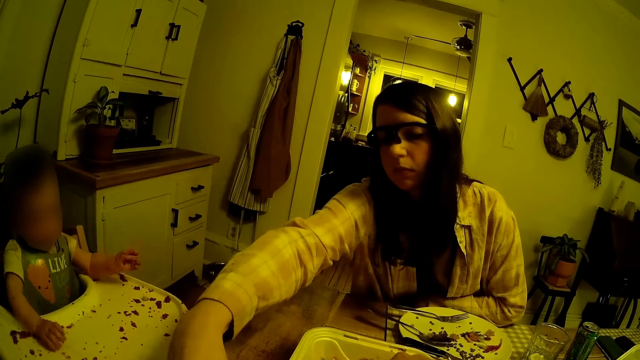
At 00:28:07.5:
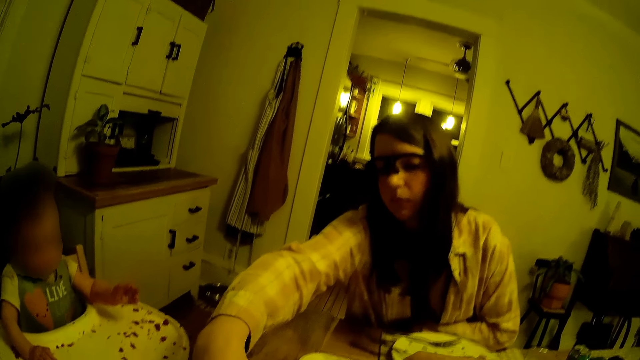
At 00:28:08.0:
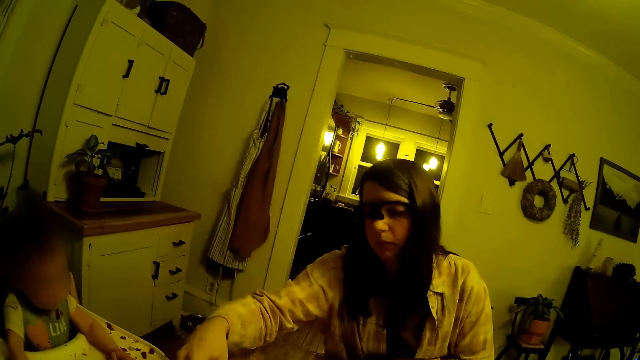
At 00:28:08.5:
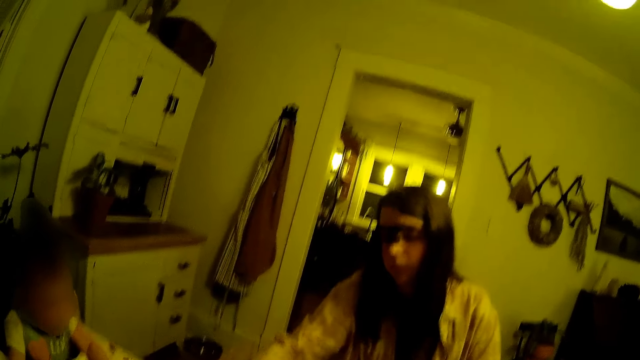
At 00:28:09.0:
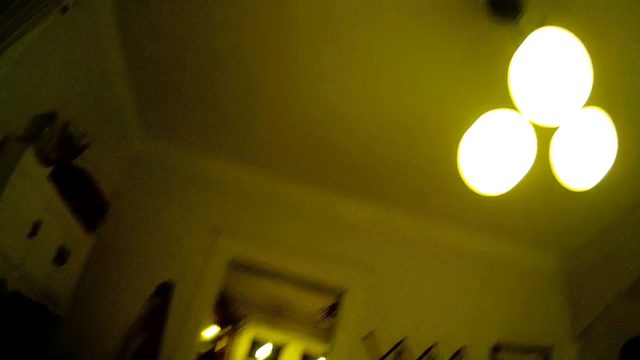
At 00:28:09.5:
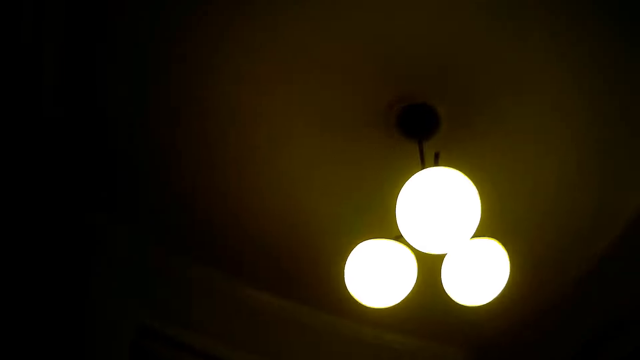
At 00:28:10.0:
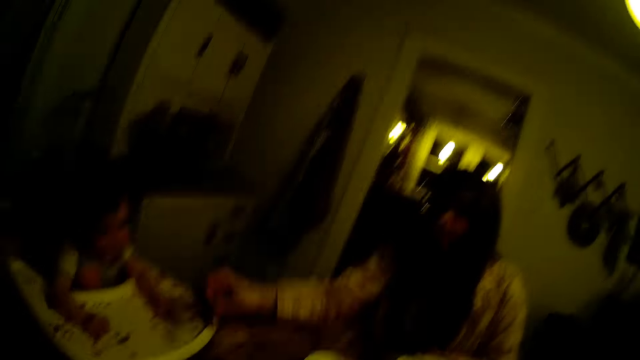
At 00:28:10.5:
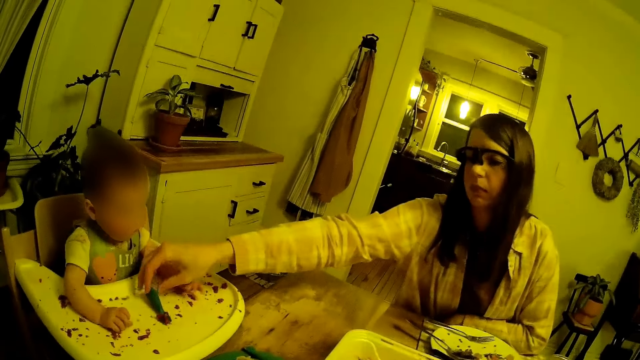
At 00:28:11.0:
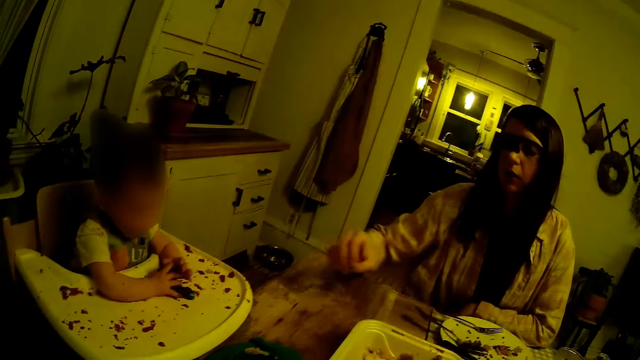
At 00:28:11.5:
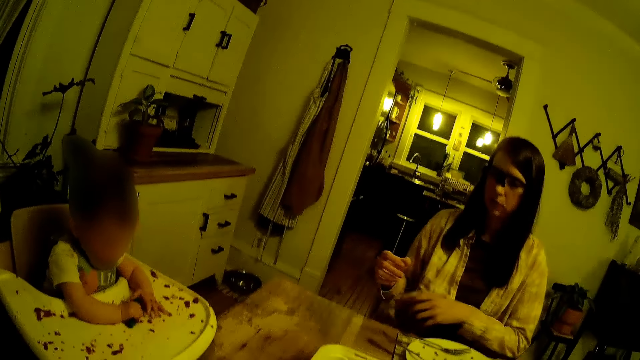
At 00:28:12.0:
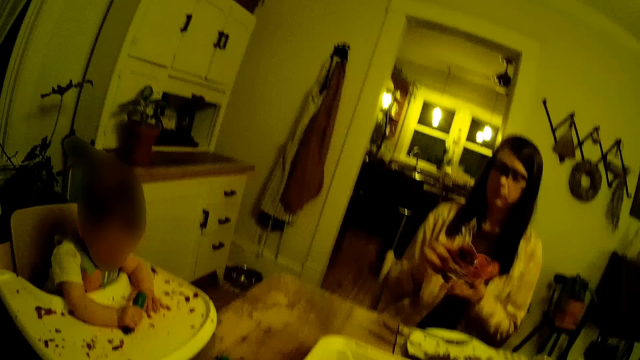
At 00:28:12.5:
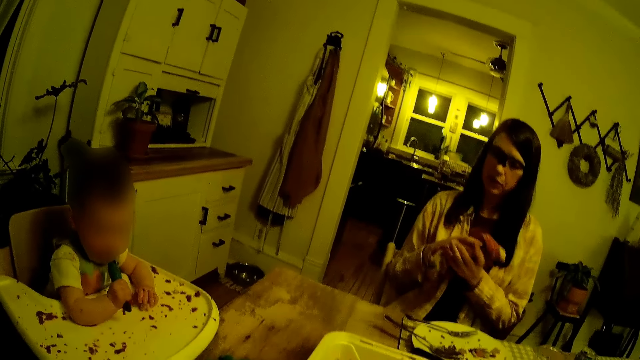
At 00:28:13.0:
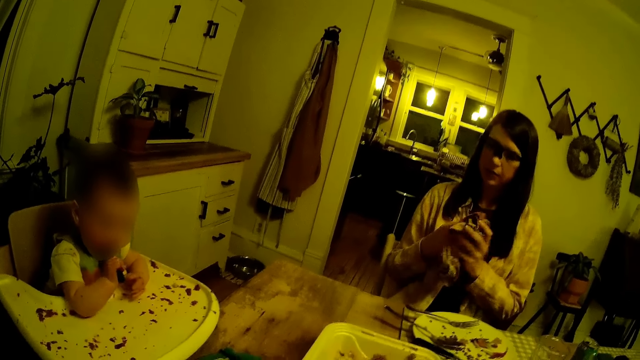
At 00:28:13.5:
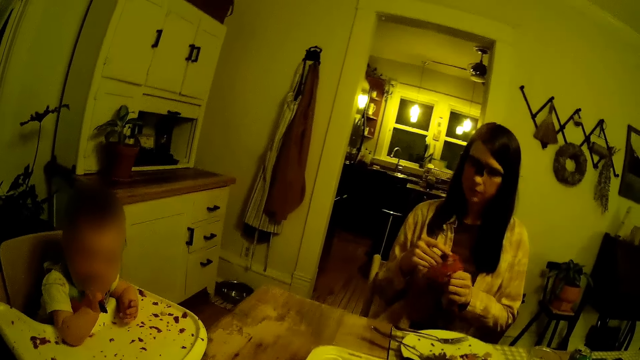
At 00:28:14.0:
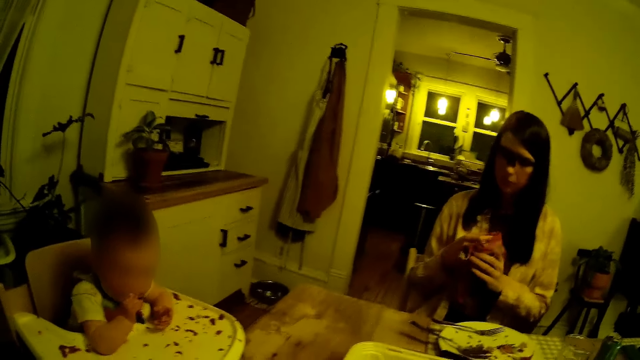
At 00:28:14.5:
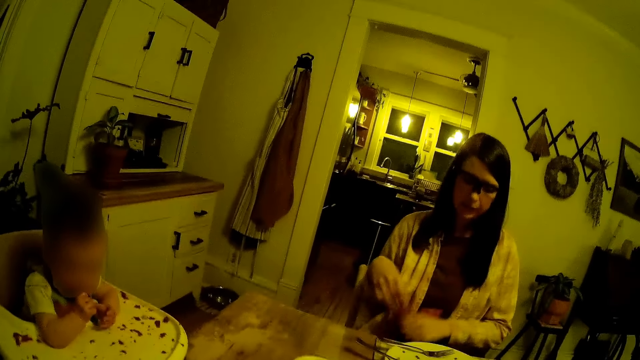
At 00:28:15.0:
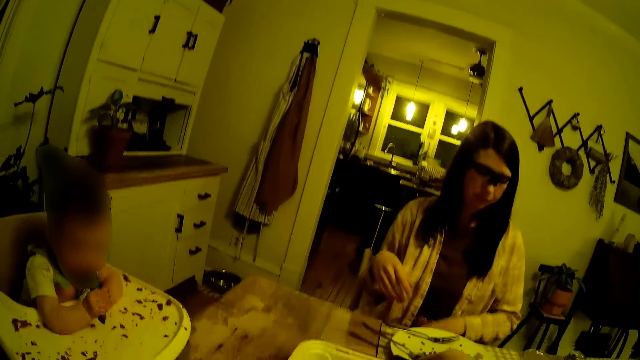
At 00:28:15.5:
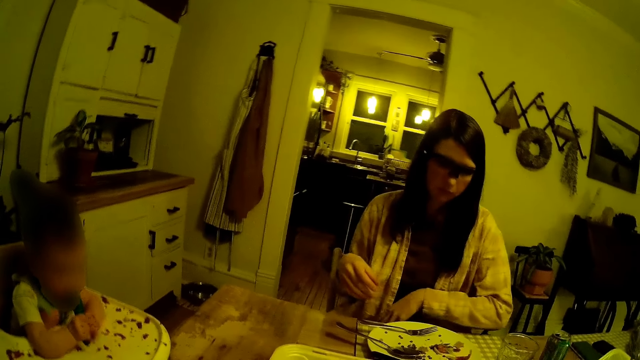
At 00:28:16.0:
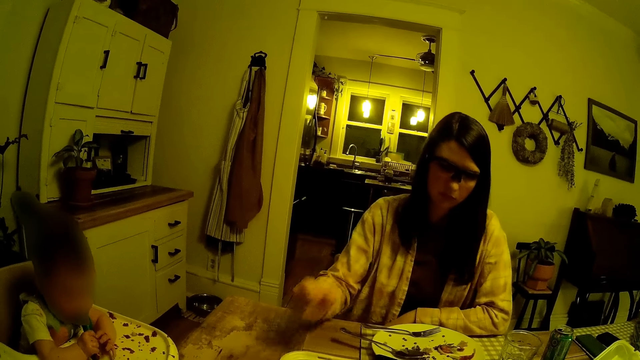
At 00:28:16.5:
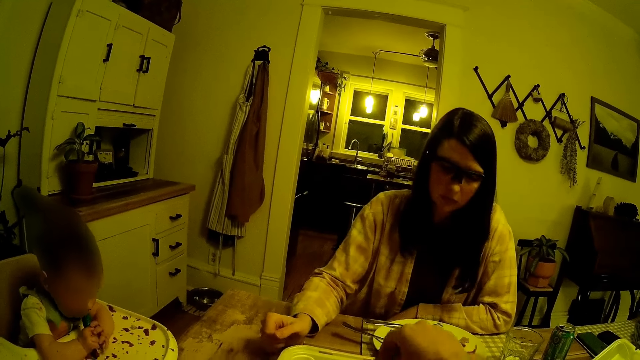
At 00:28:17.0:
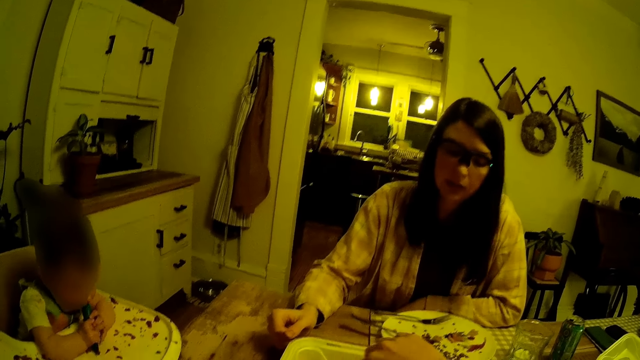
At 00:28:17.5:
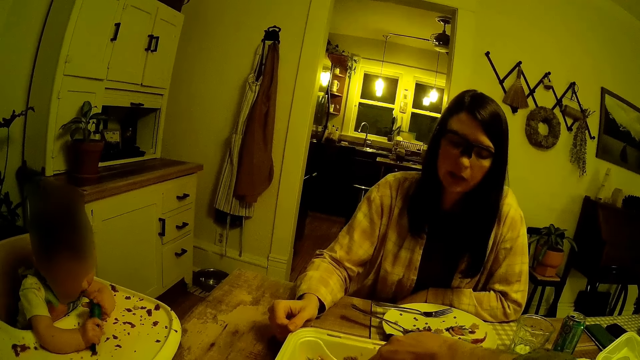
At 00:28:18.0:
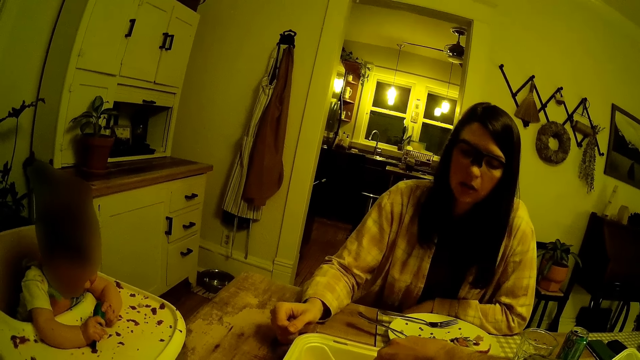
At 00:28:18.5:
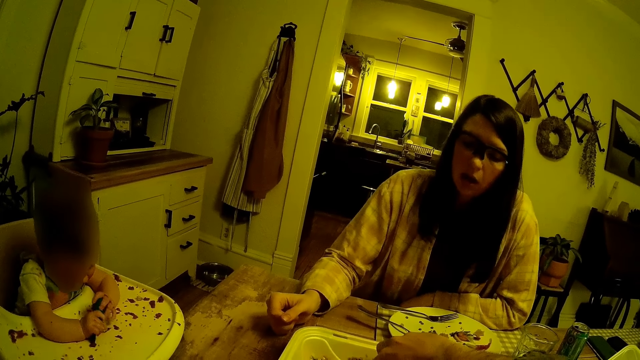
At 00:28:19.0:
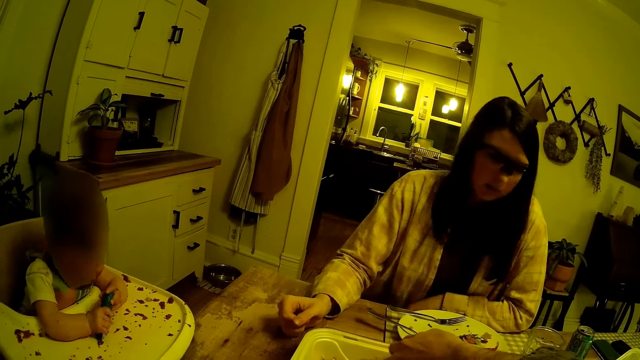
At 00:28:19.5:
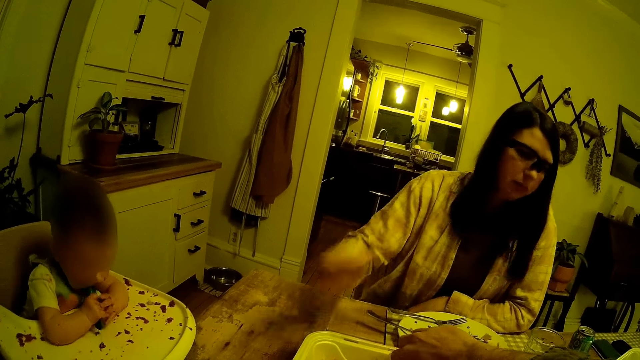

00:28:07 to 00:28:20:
The woman places the pepper on the baby's seat and gives the baby the baby spoon with her right hand. The woman cleans both hands with the napkin. The woman drops the napkin on her lap with her left hand. The camera wearer converses with the woman. The woman puts her hands on the table. The camera wearer cuts from the piece of pancake in the plate on the table with his right hand.

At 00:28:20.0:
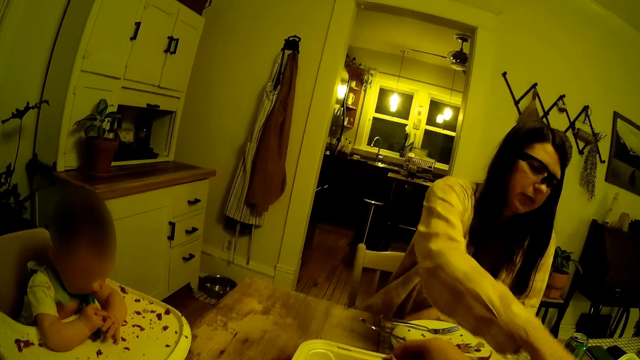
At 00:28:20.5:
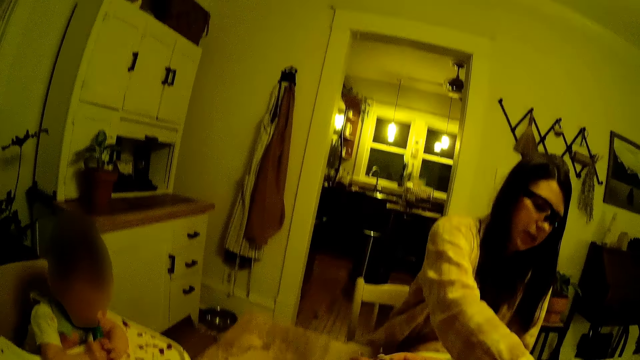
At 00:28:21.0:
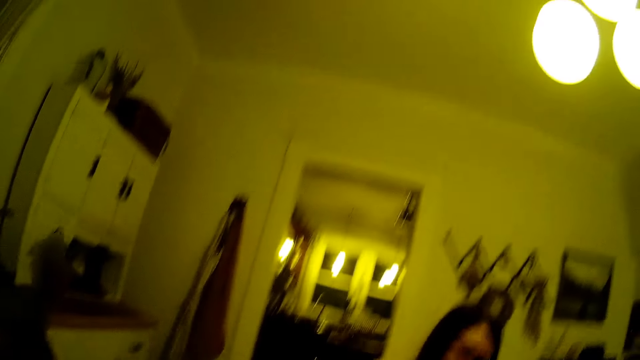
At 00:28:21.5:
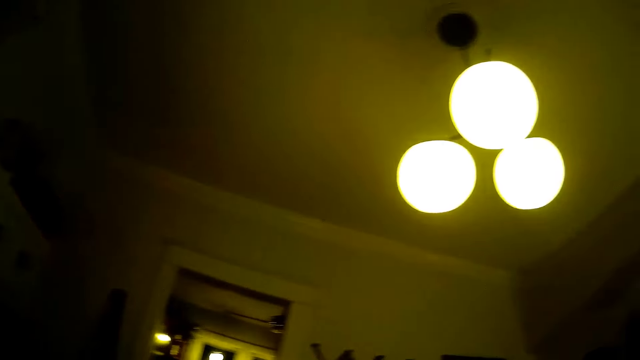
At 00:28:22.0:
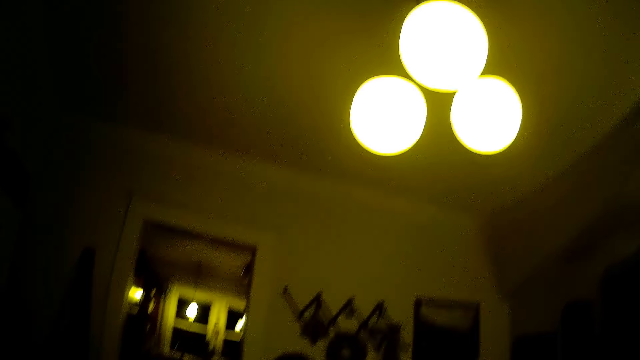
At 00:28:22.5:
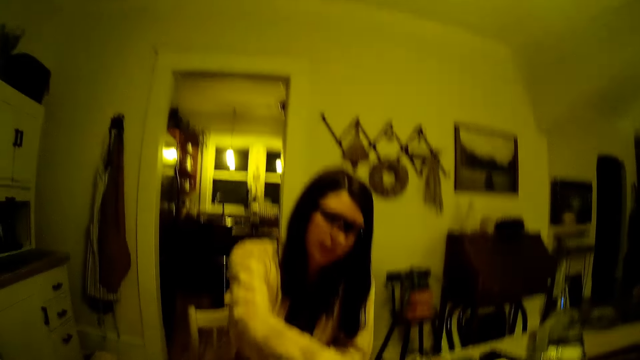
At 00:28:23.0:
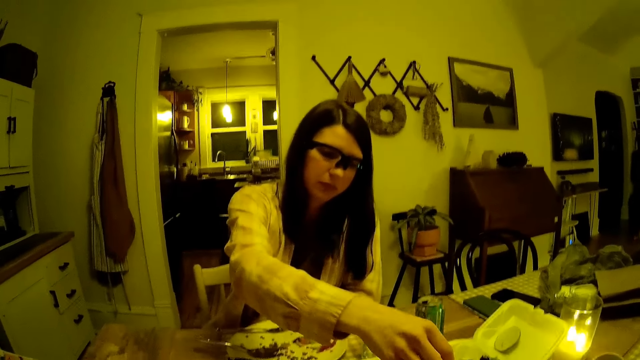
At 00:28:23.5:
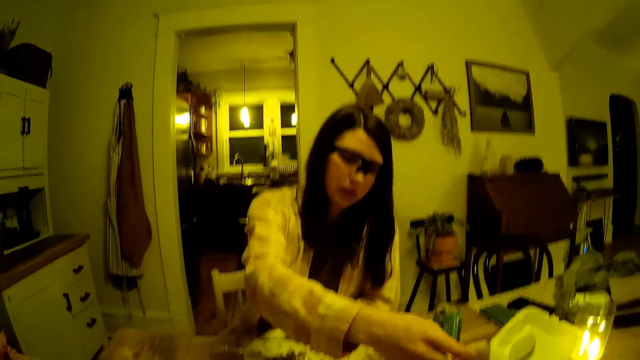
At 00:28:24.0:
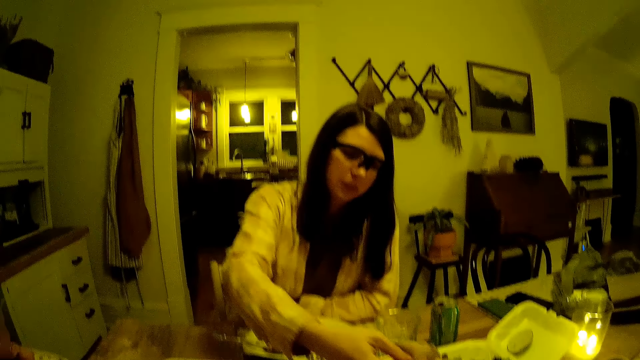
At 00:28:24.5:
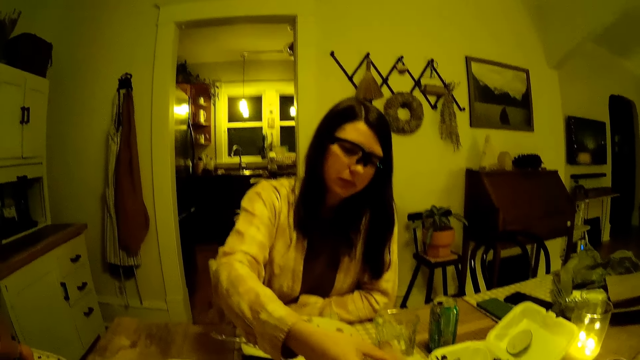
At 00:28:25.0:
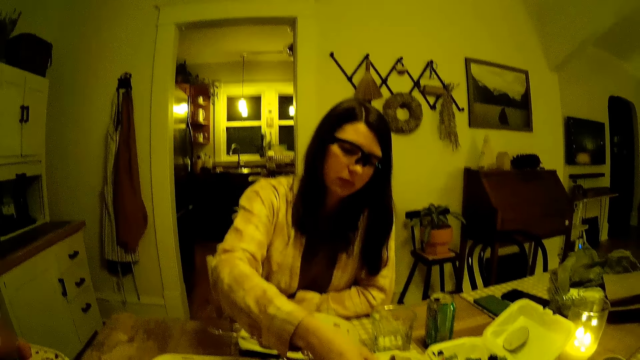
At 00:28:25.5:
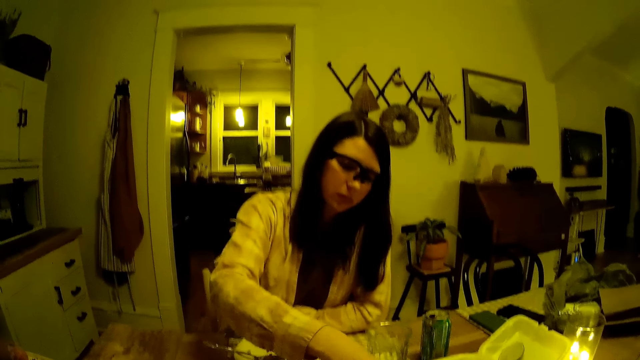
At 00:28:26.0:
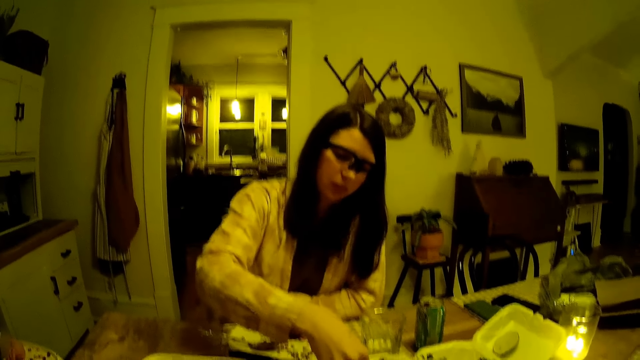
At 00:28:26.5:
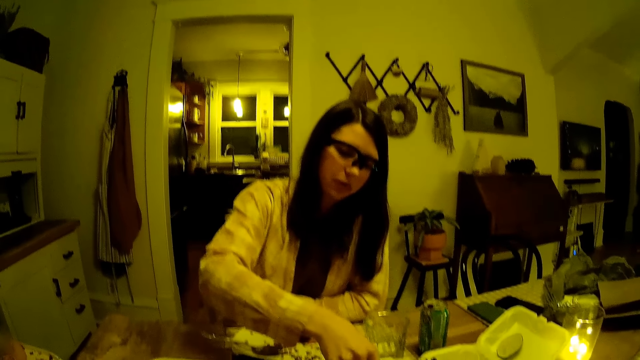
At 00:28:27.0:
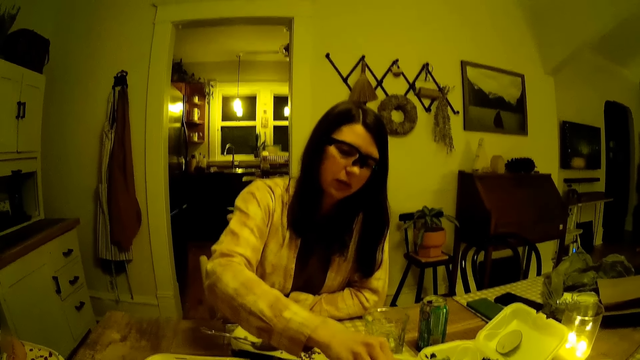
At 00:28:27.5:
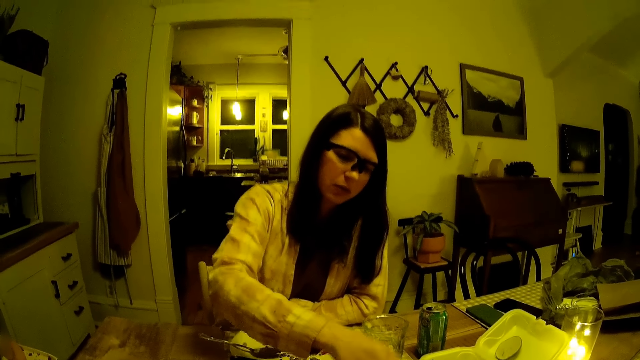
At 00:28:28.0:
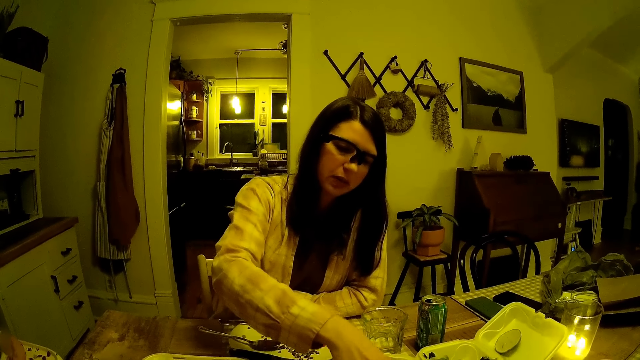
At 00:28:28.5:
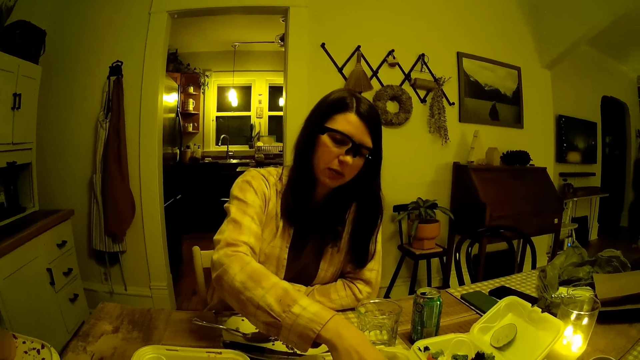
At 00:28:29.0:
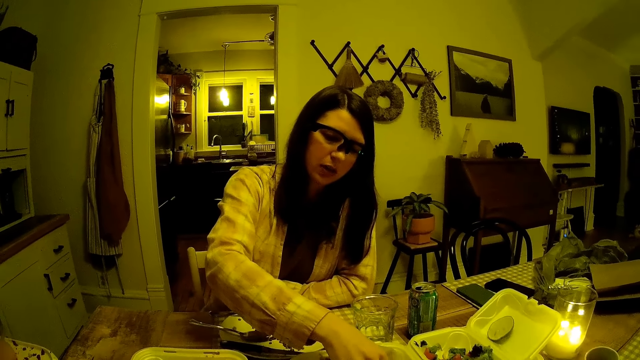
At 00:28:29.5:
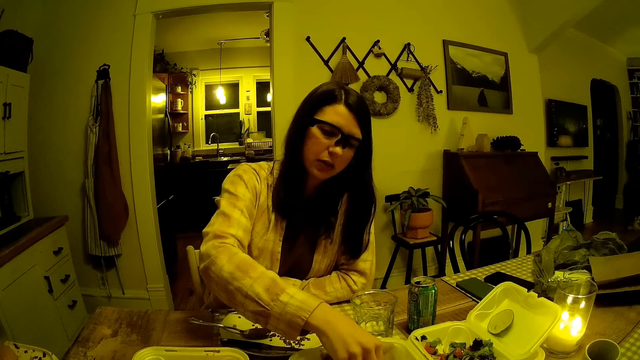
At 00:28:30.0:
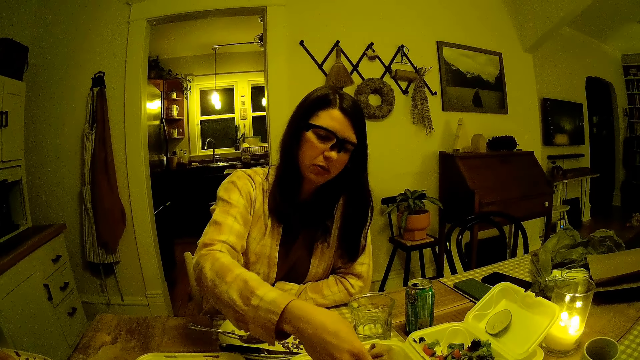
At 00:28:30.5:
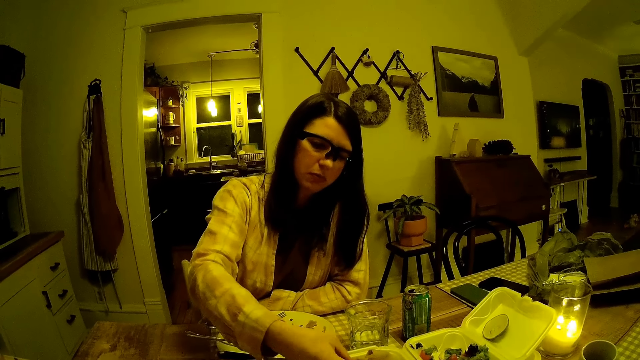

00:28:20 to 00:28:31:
The woman takes pancake from the plate on the table with her right hand.
